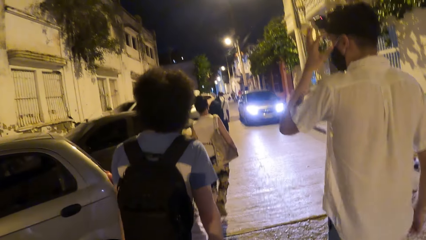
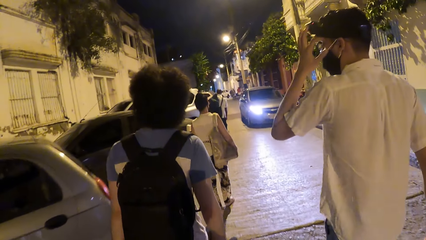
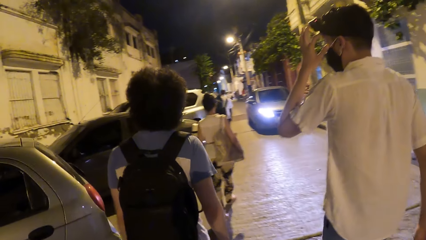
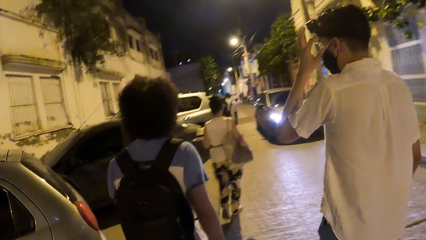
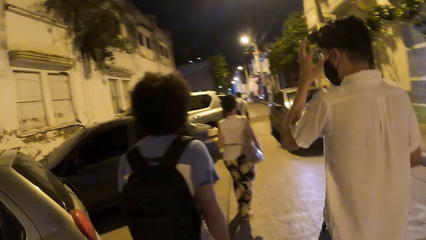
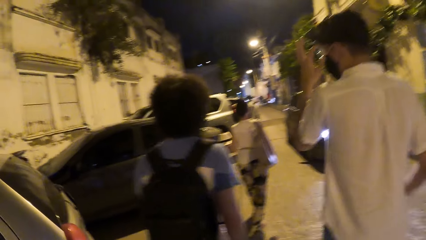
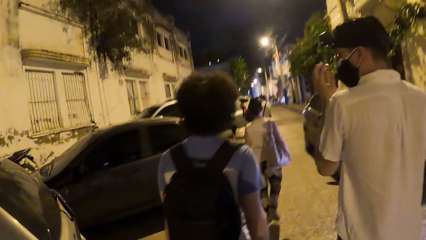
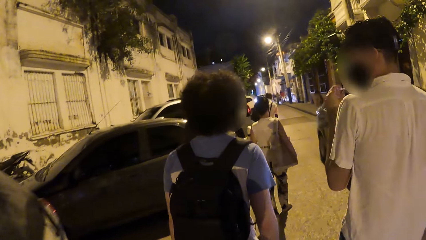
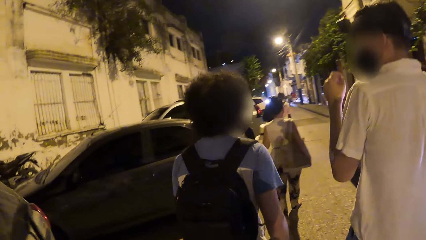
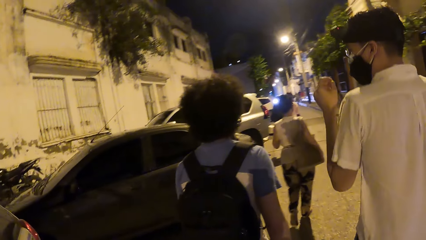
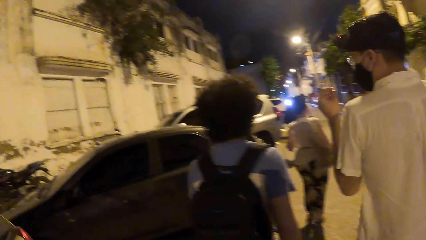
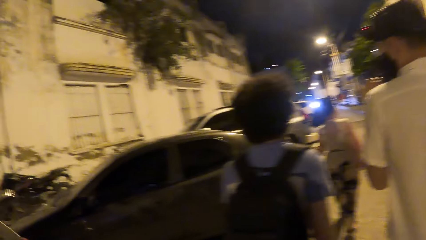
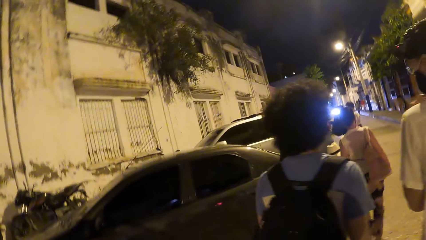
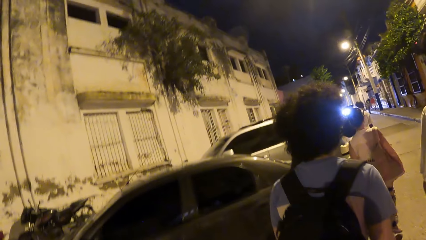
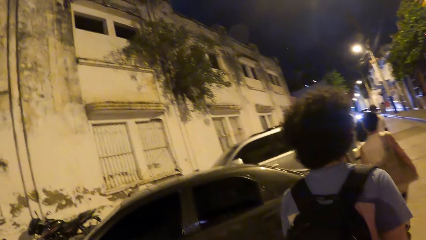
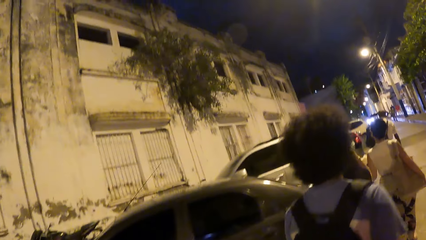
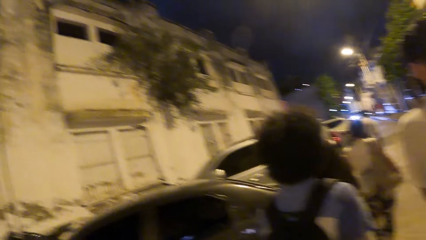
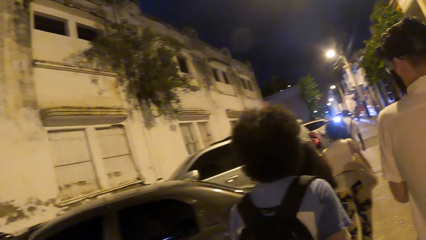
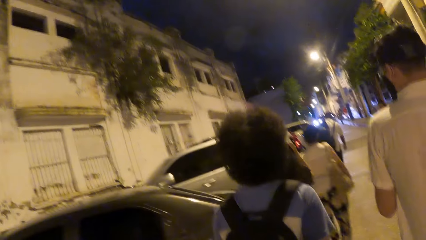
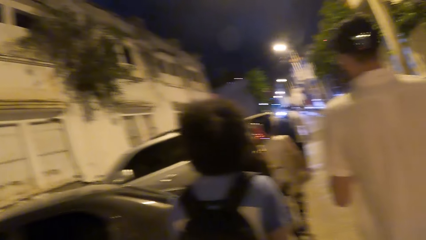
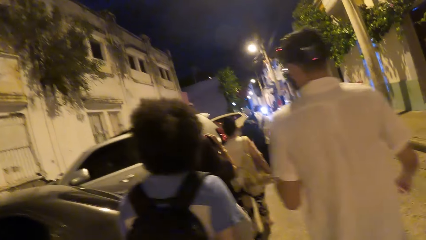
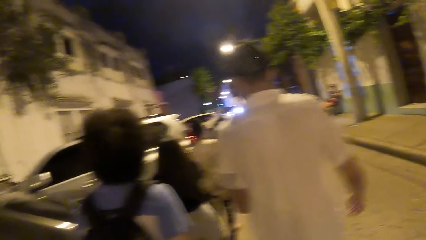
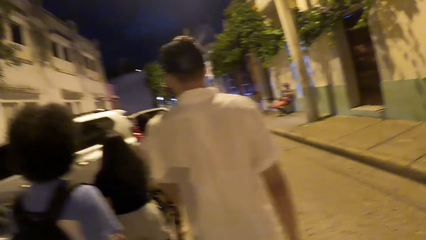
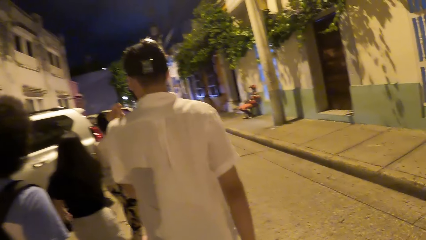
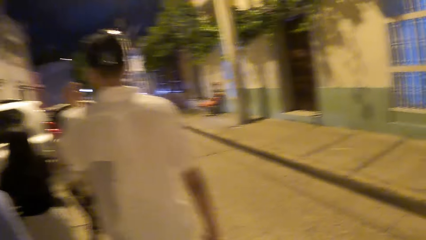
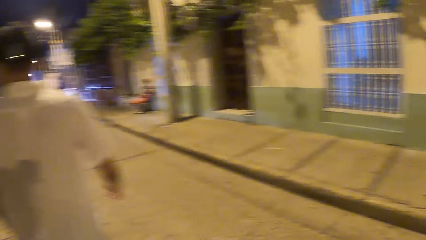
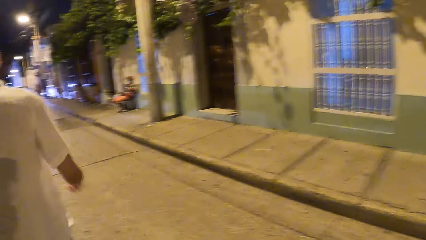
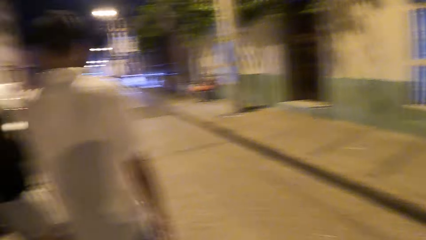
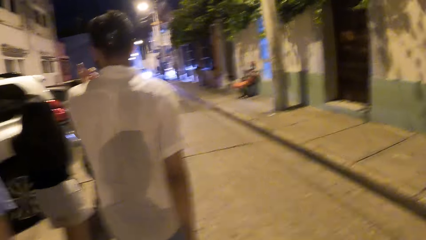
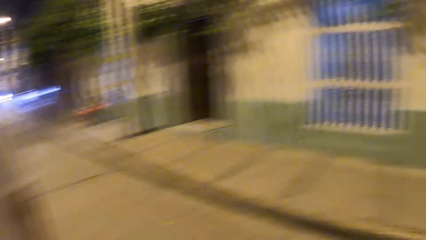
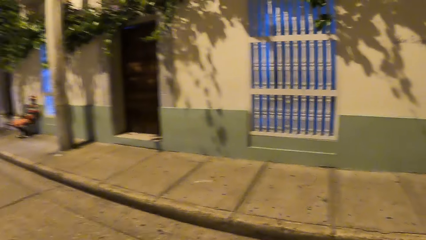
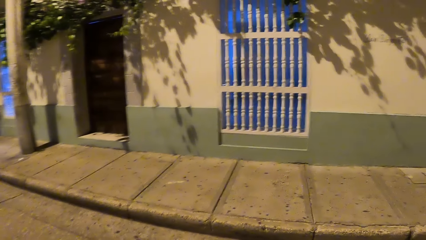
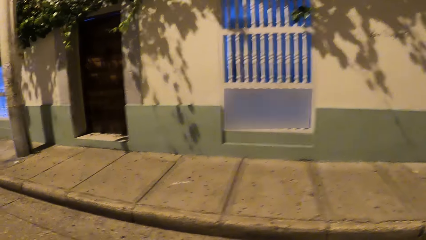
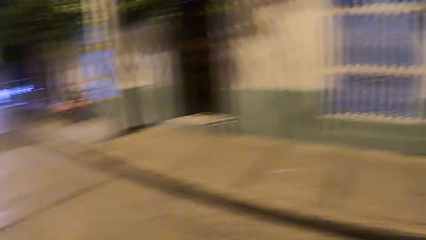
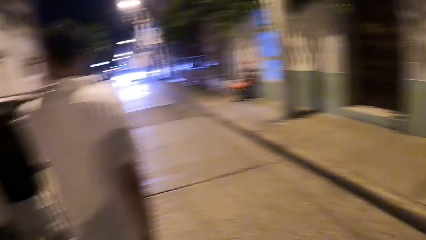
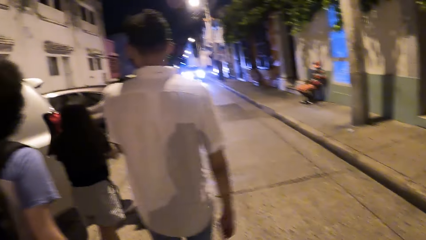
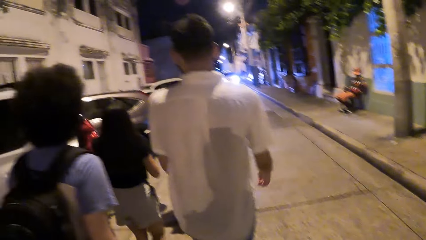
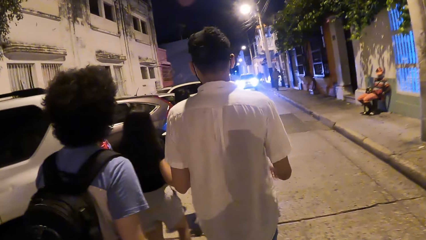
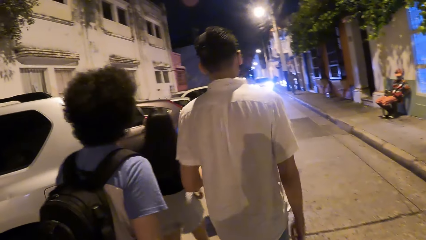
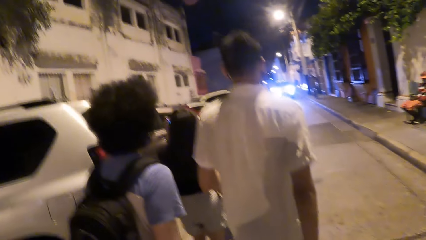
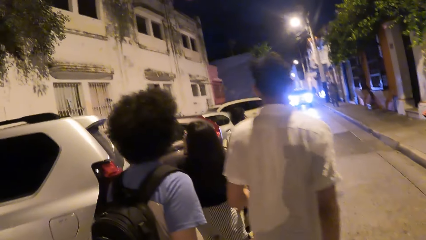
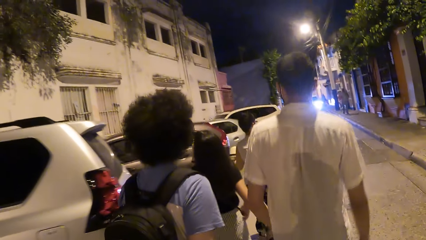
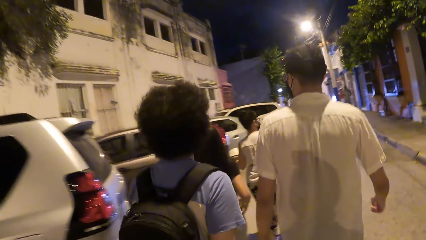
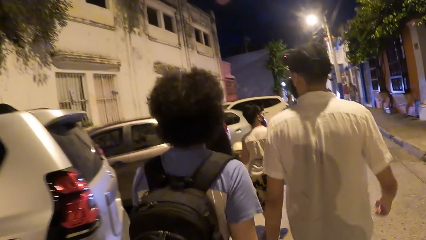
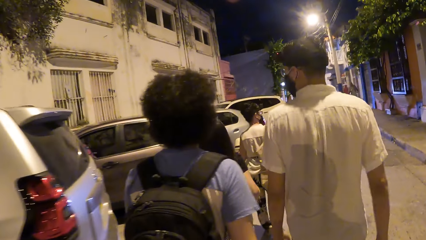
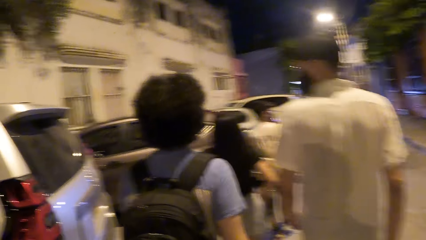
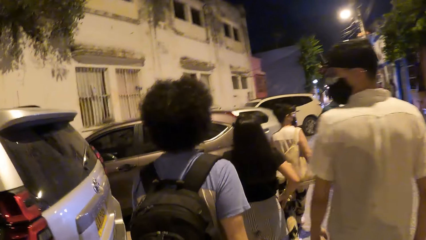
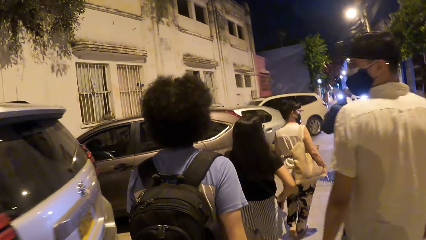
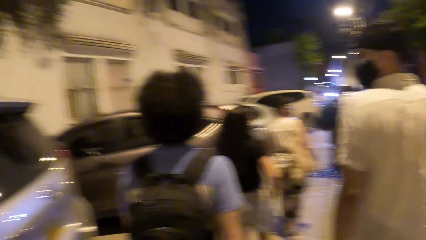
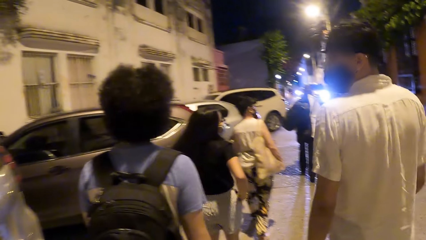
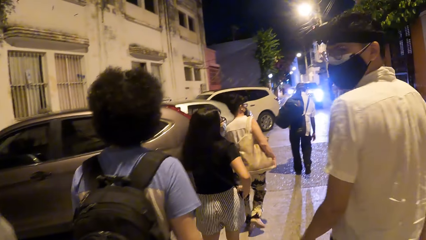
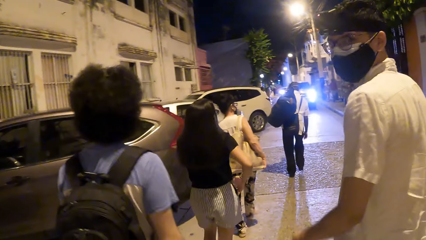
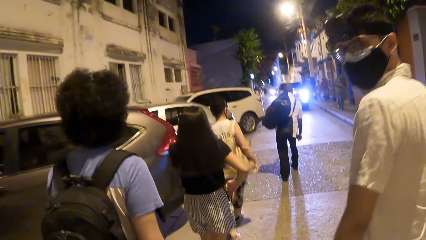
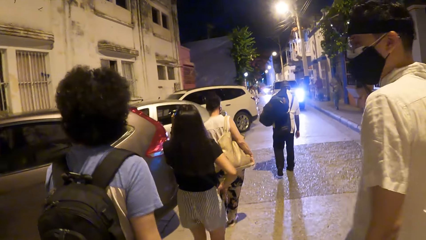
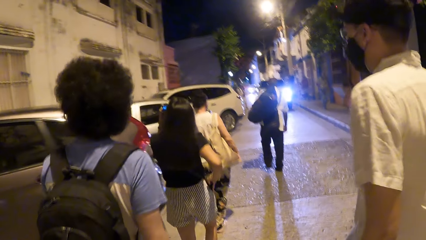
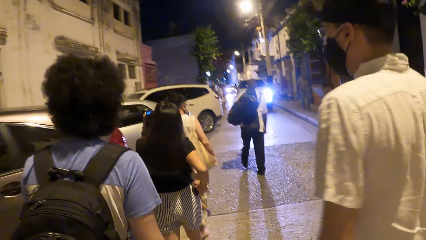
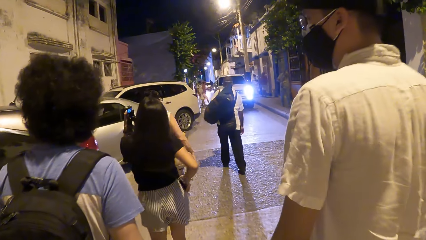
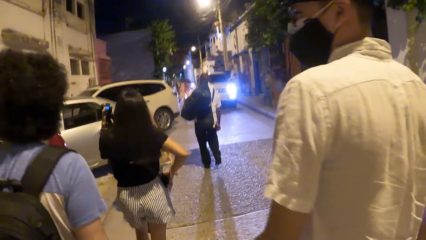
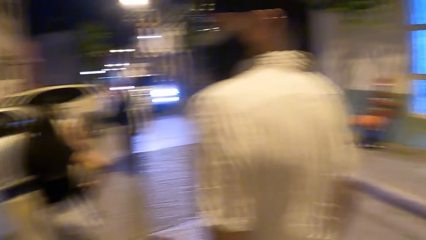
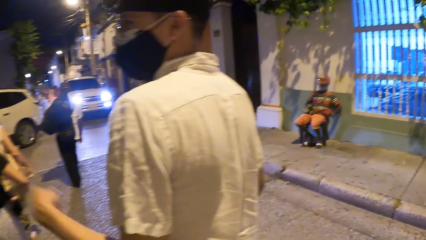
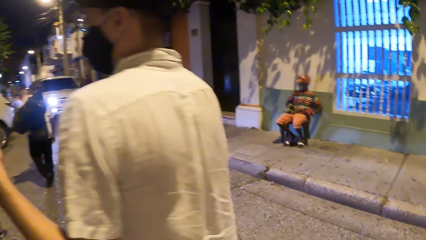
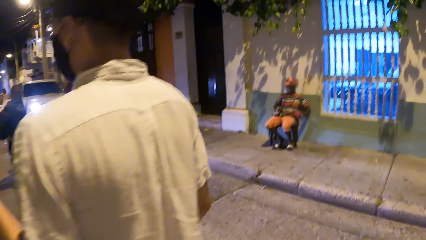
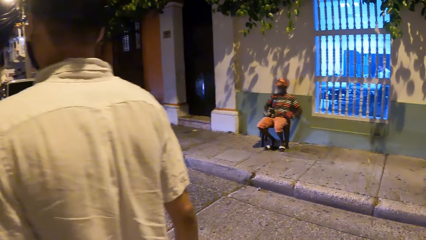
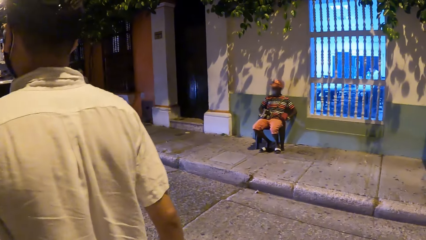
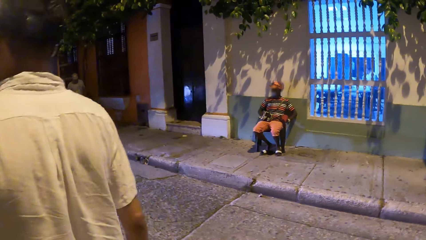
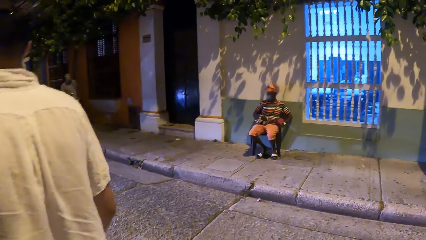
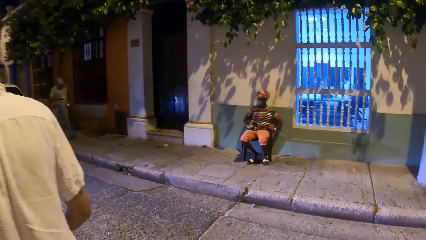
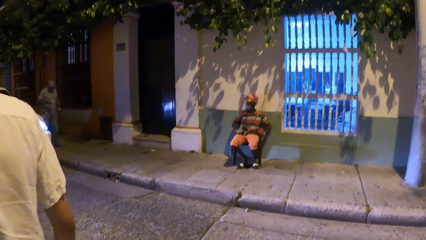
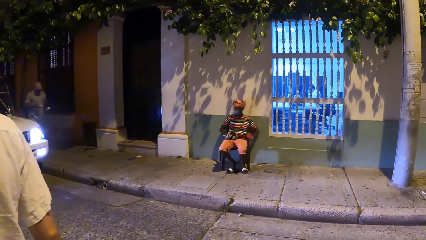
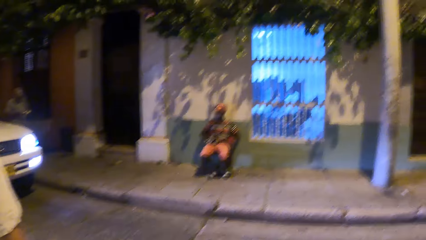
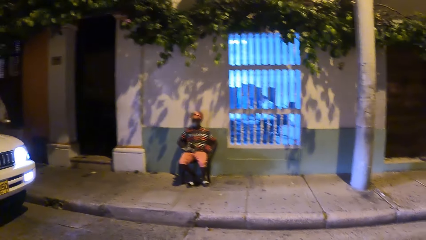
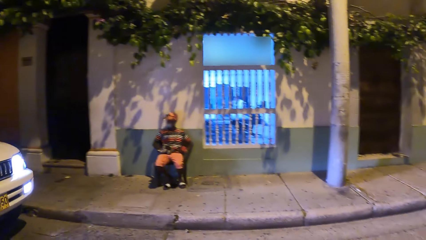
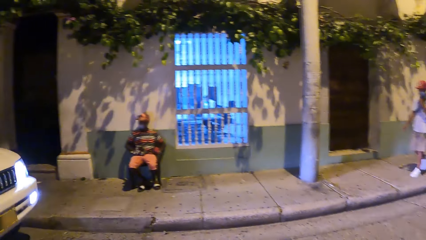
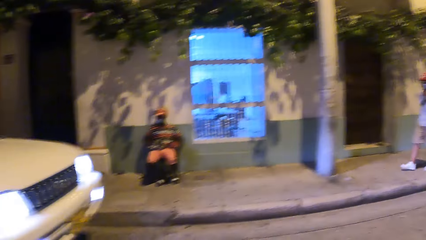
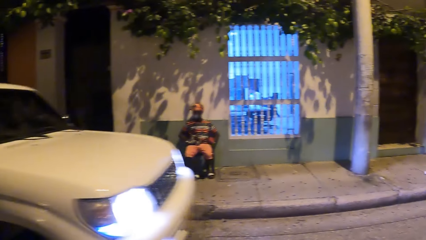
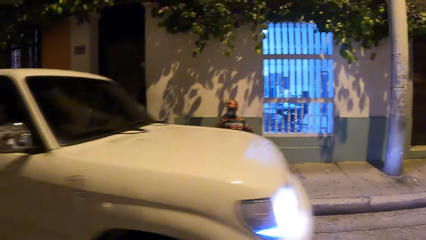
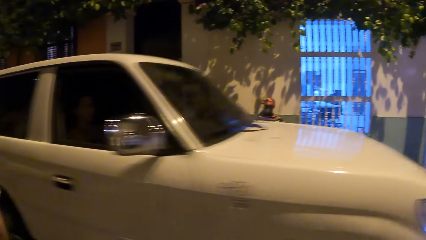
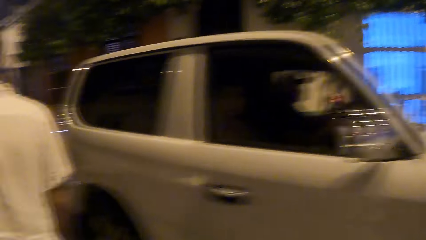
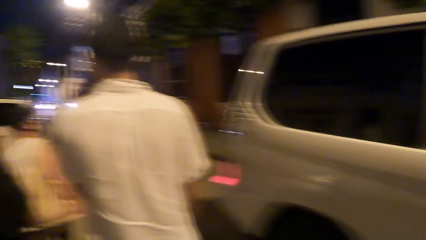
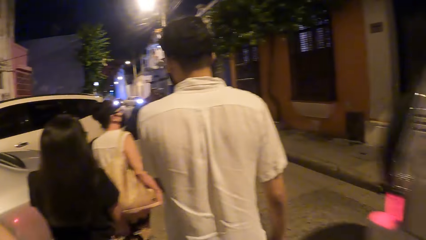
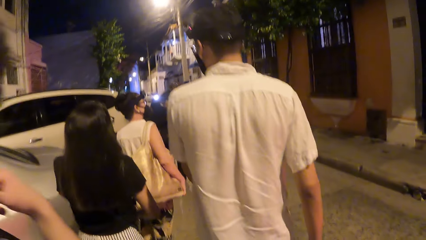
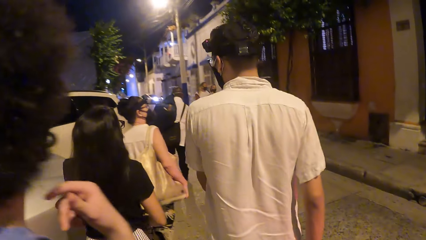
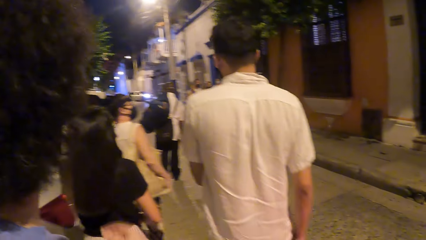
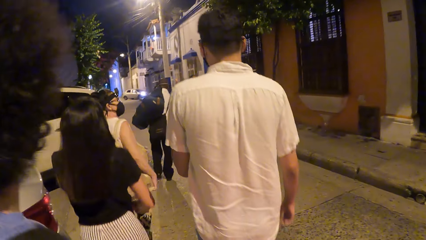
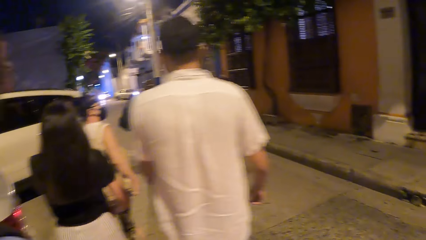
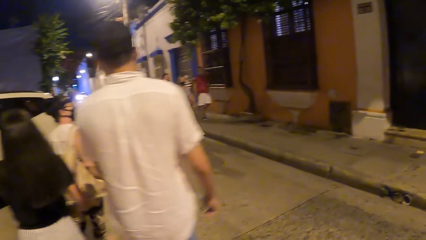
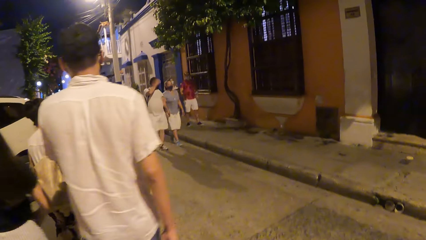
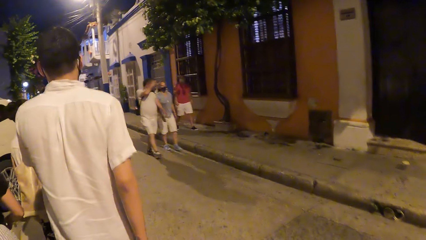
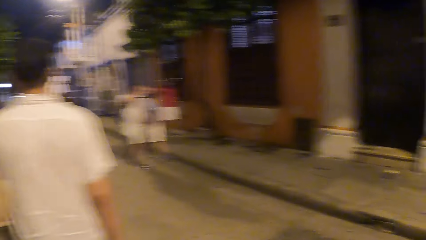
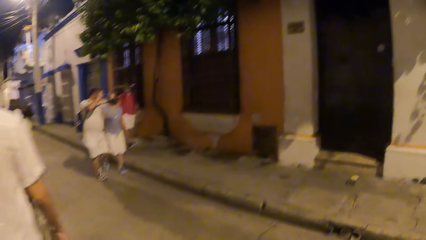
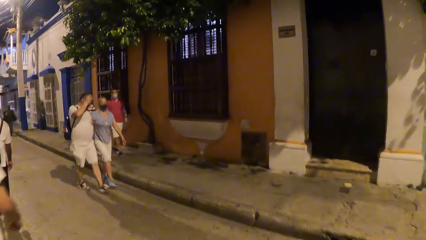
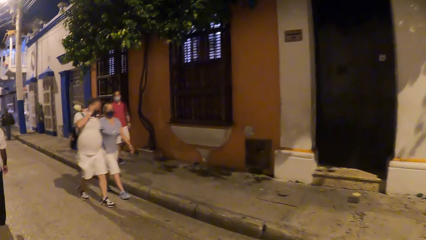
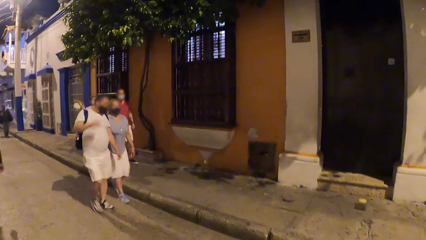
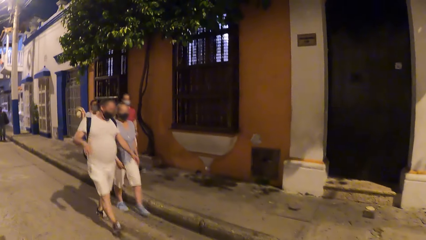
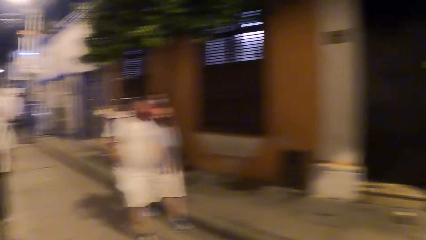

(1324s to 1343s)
The camera wearer looks around. They walk. They look around.
